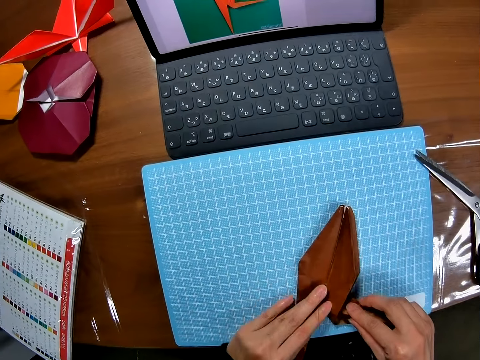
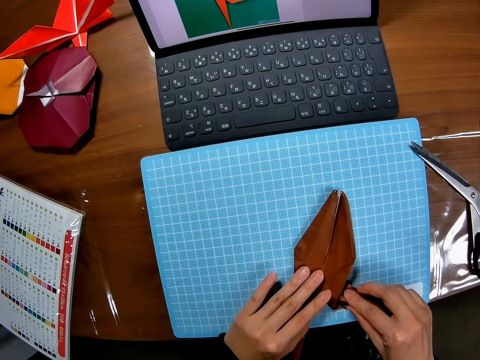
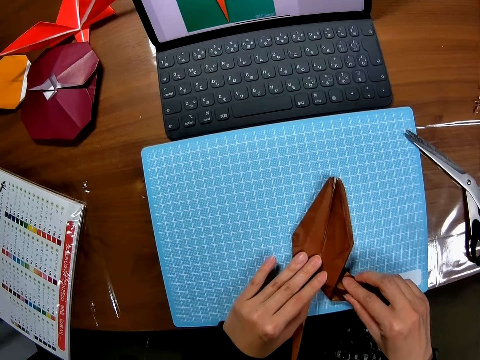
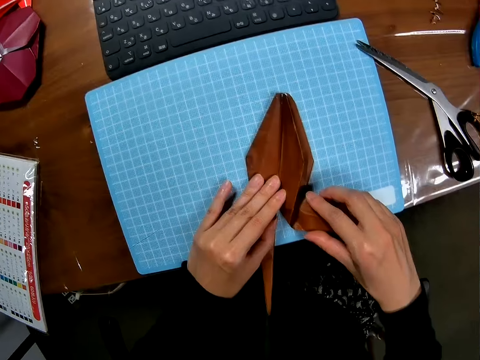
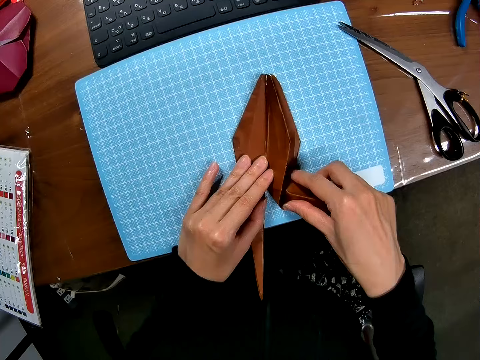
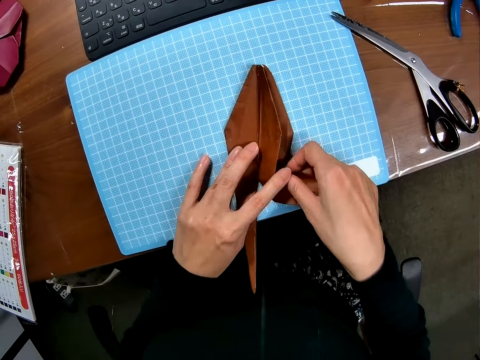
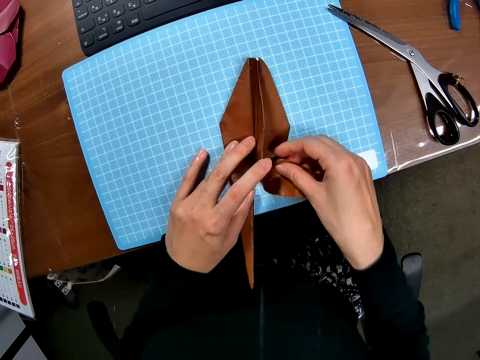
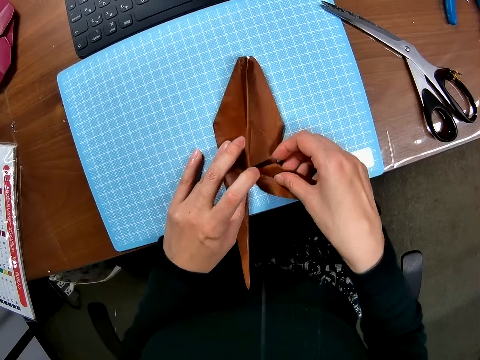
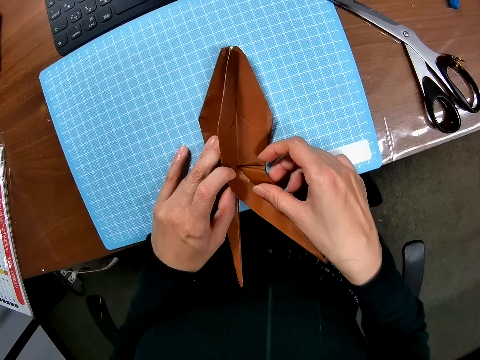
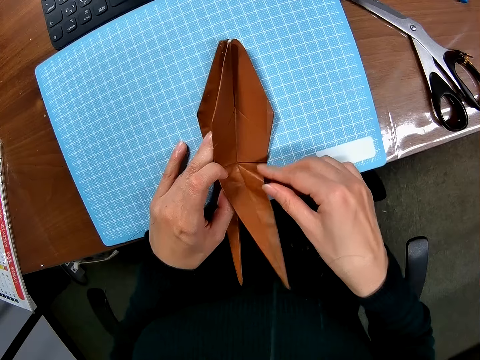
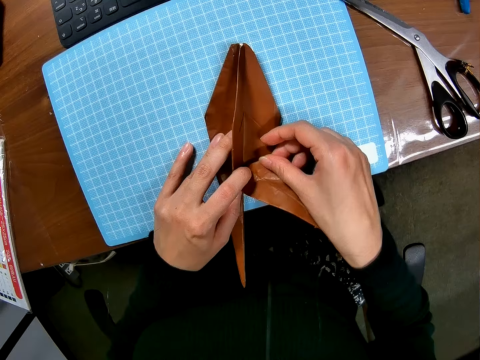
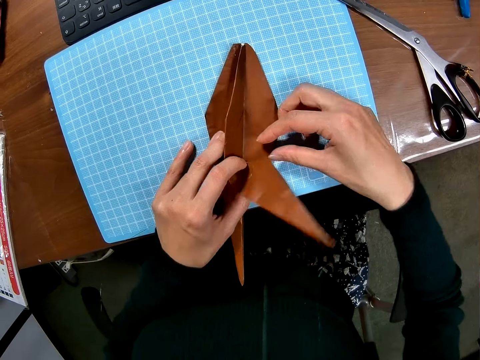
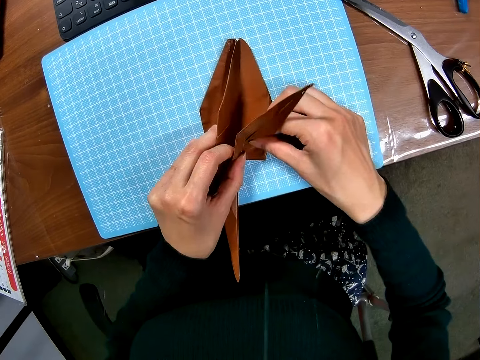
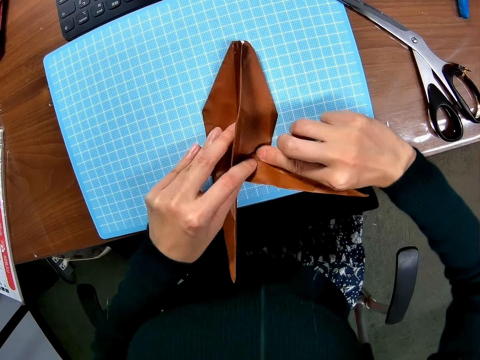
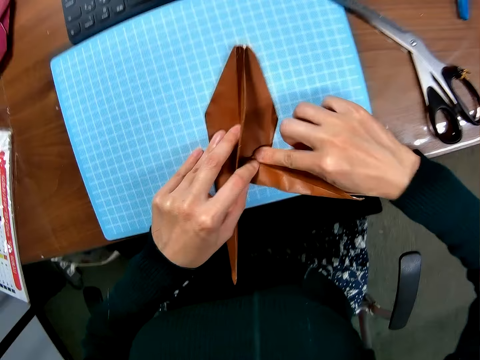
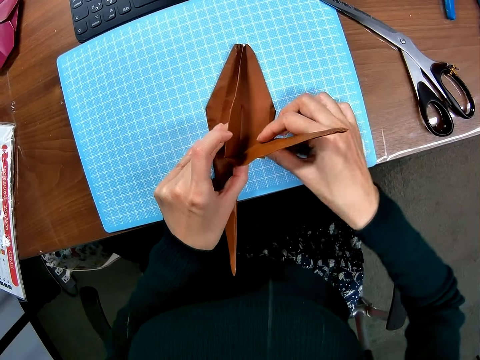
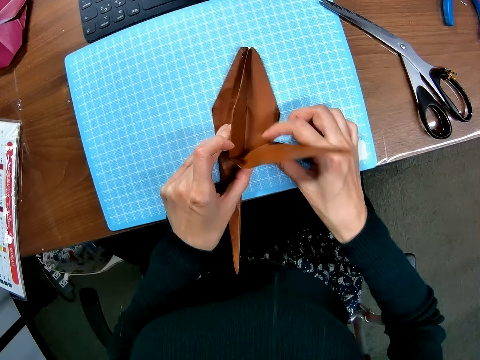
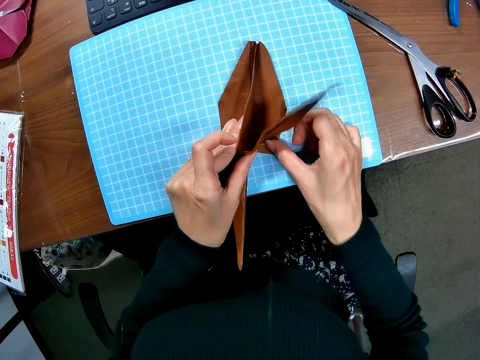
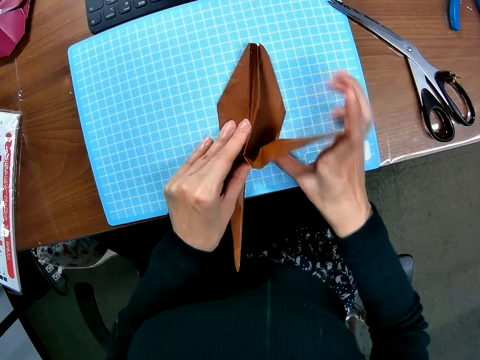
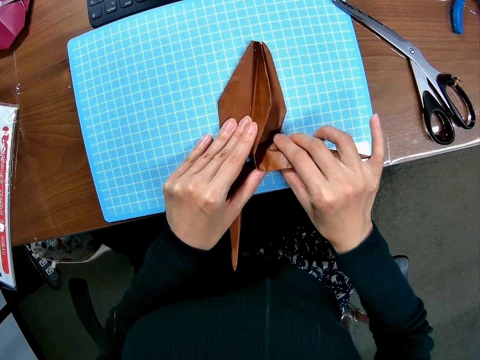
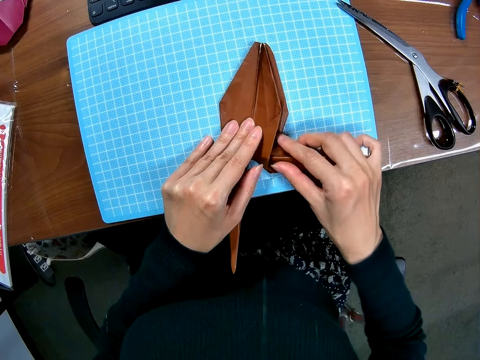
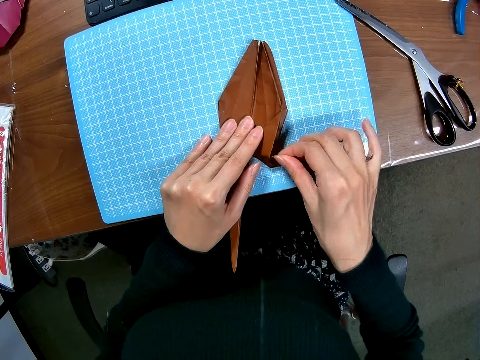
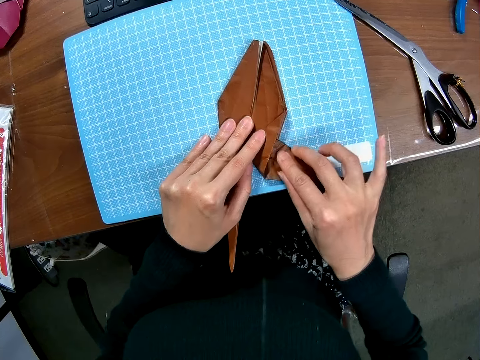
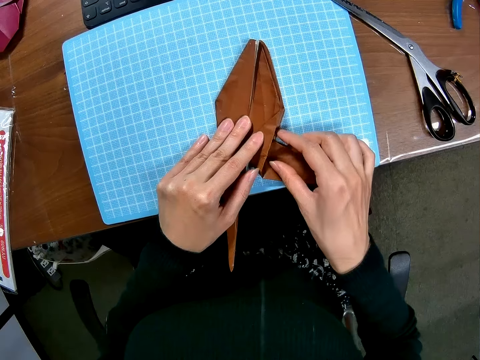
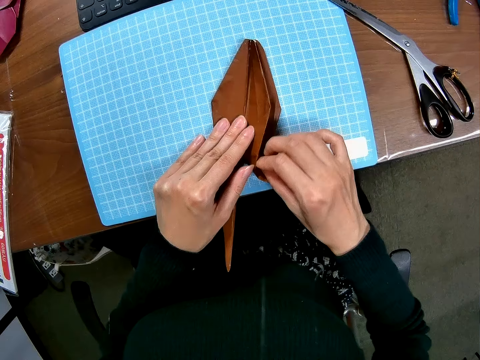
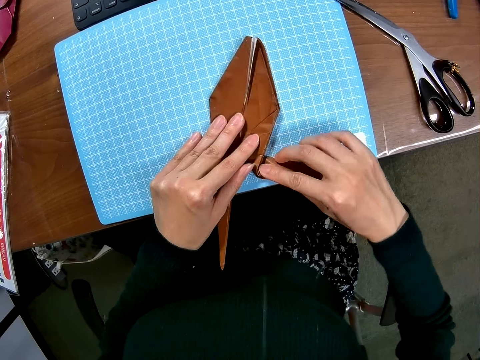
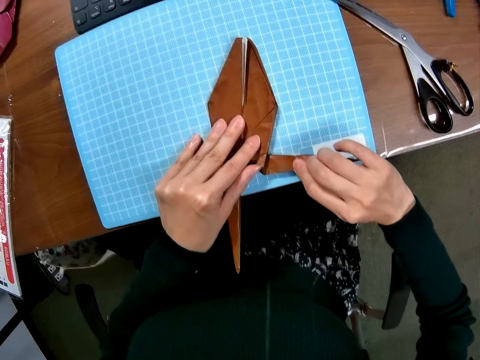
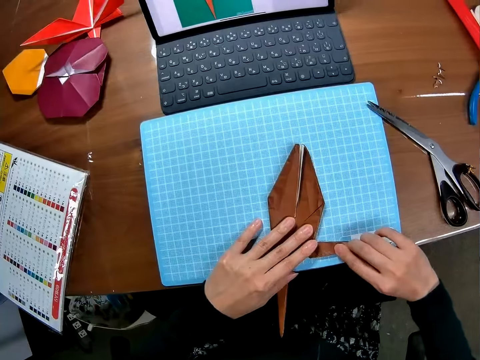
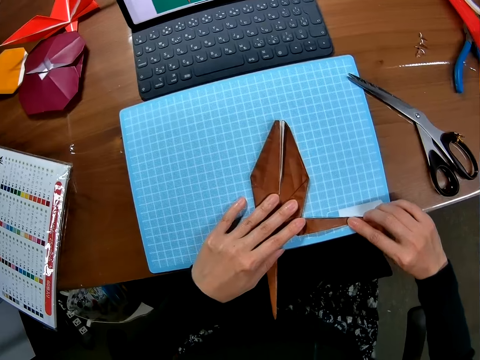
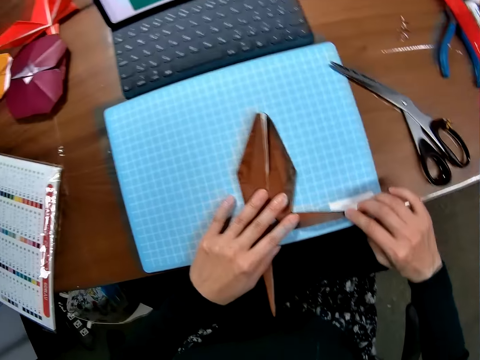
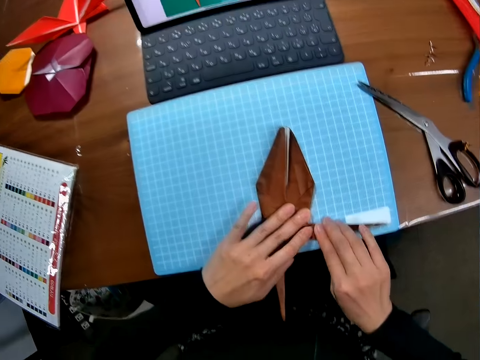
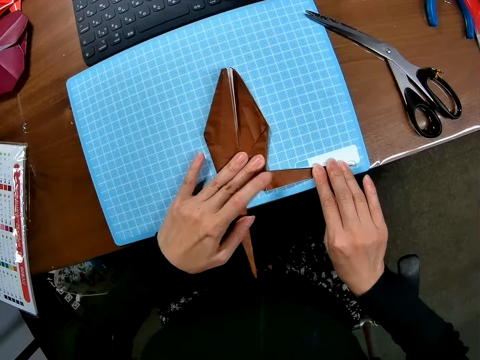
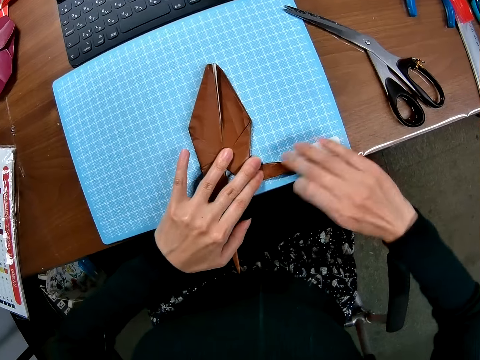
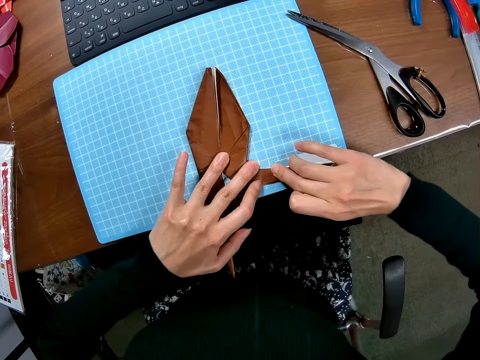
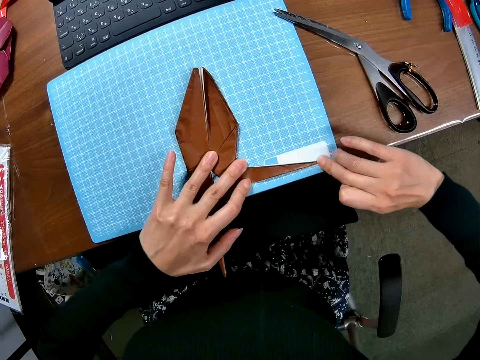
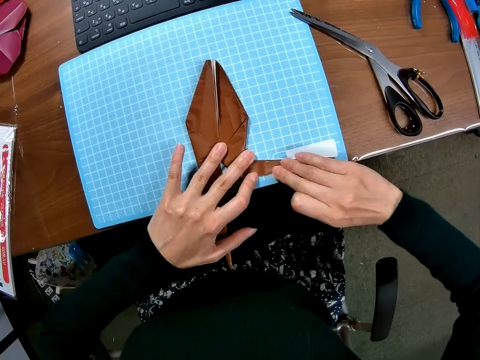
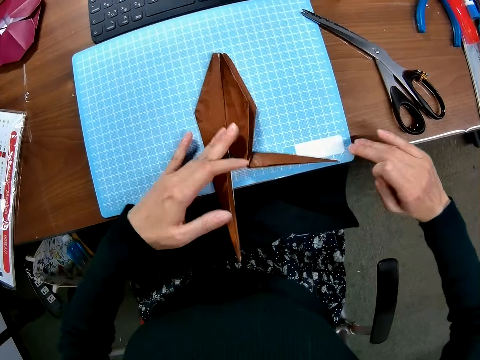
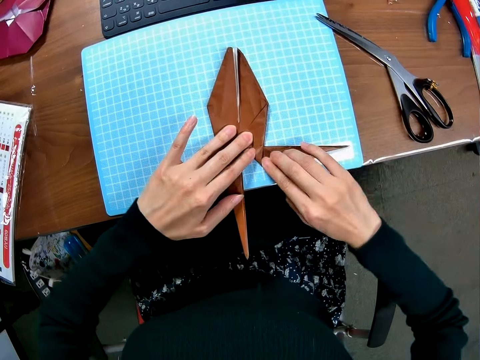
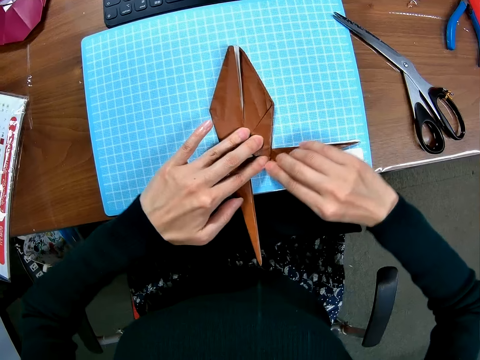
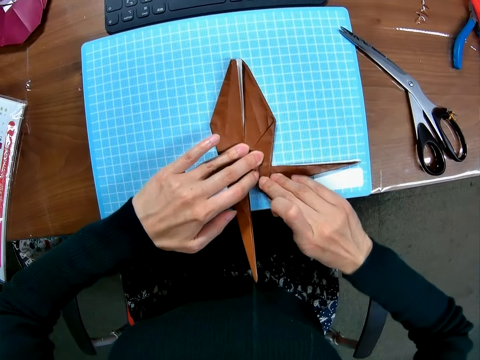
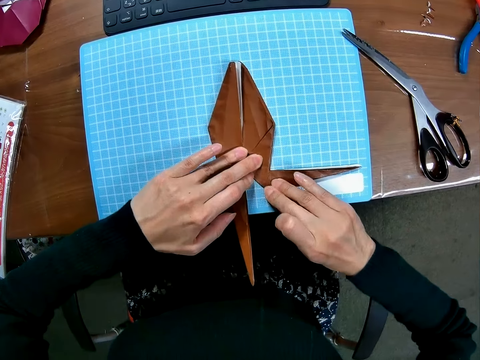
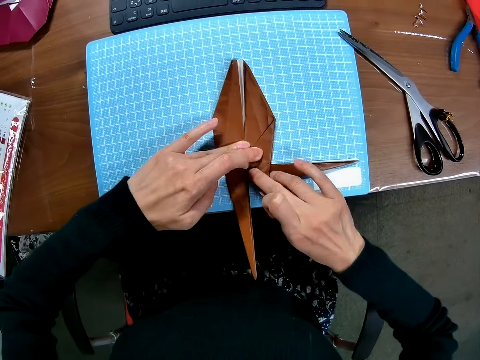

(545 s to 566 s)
The camera wearer folds the paper. They fold the decoration.

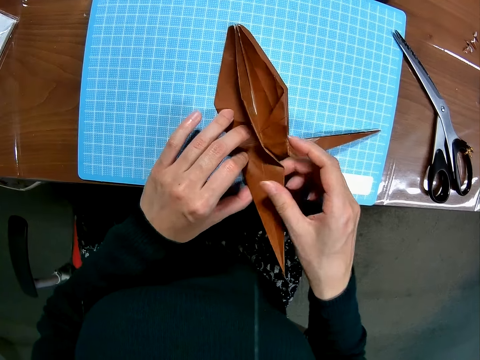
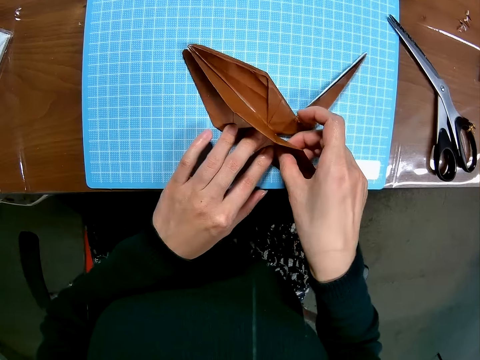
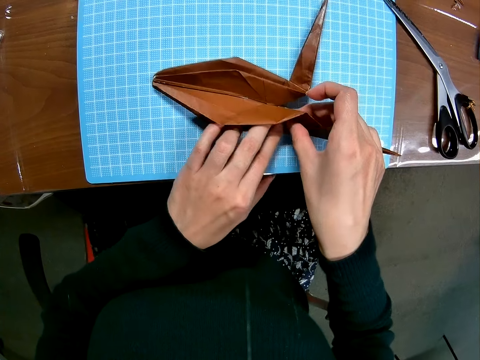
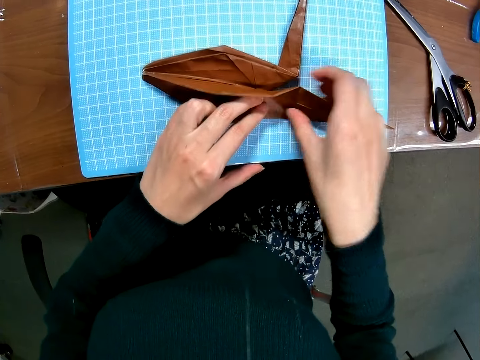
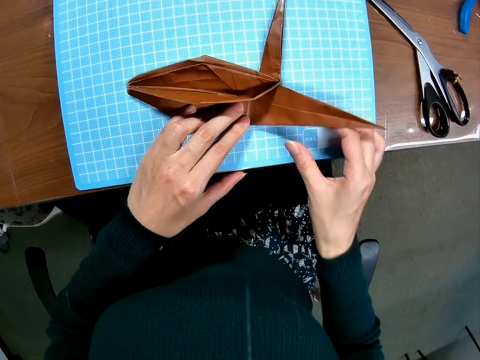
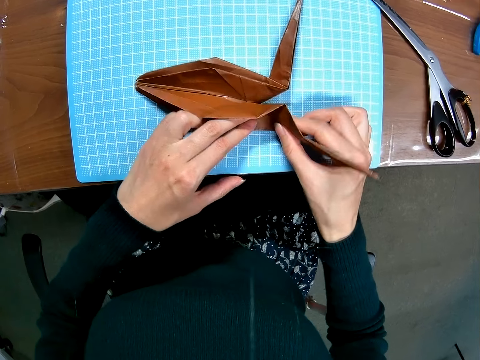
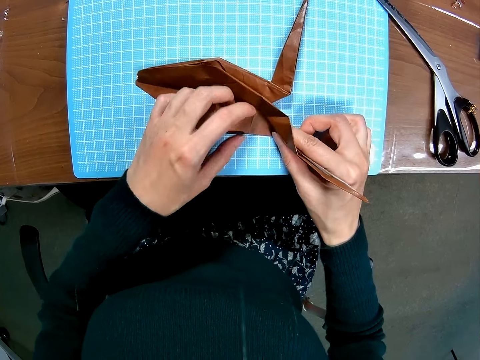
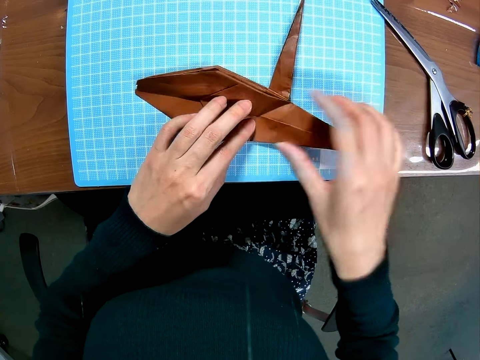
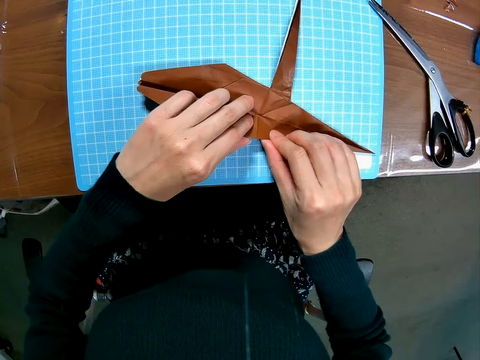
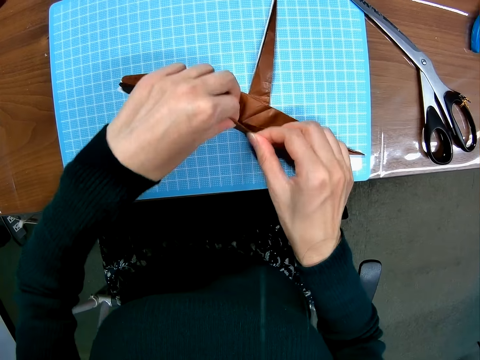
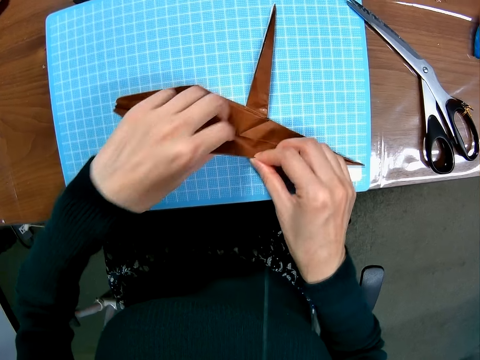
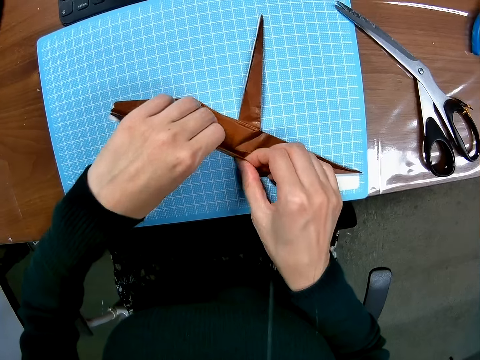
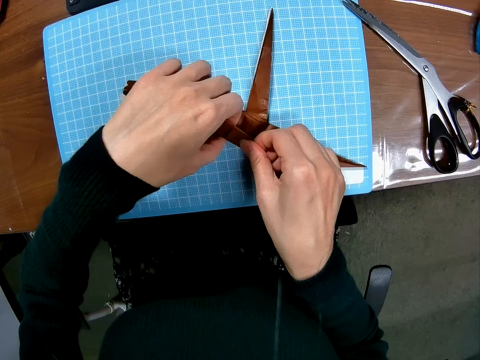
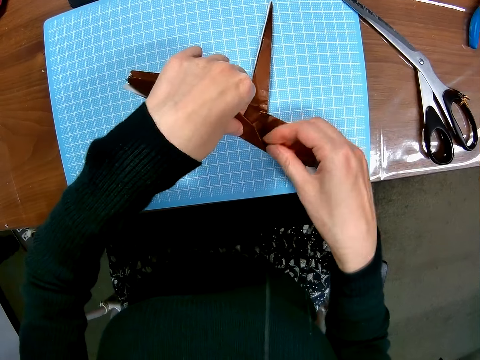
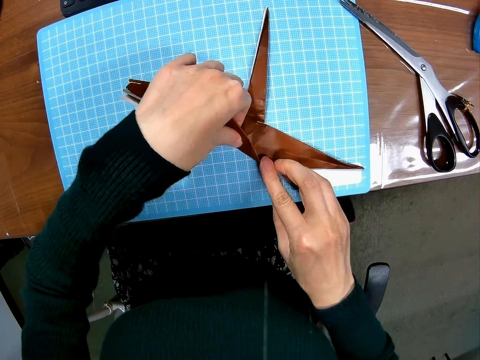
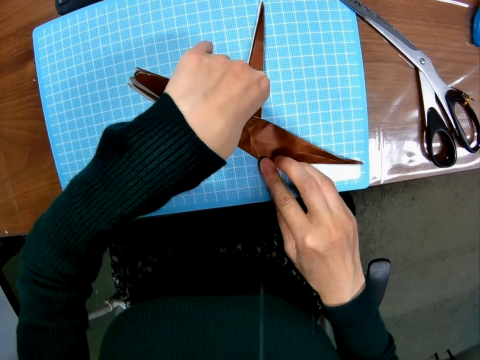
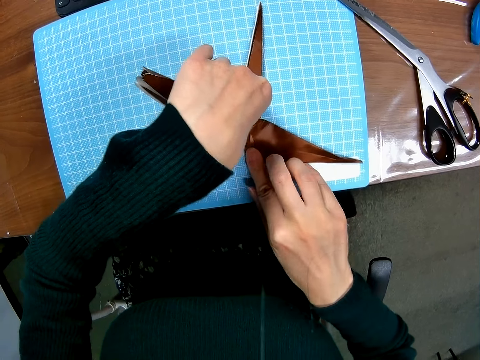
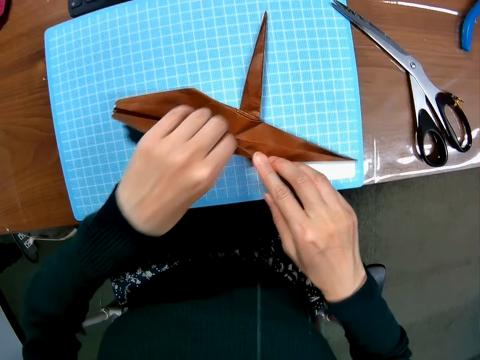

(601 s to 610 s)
The camera wearer turns the decoration. They fold the decoration.
